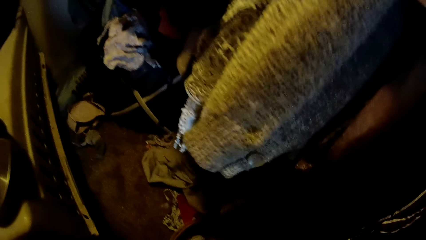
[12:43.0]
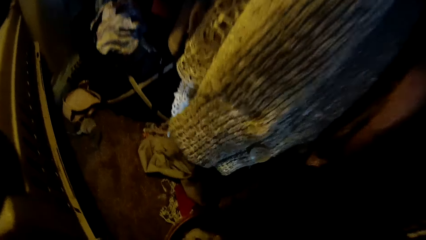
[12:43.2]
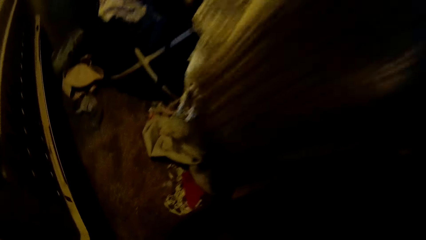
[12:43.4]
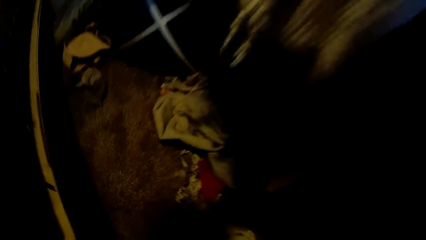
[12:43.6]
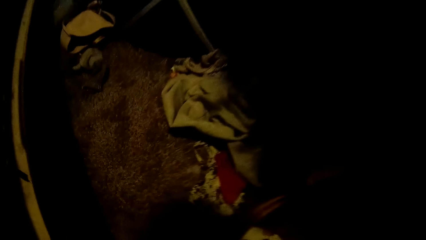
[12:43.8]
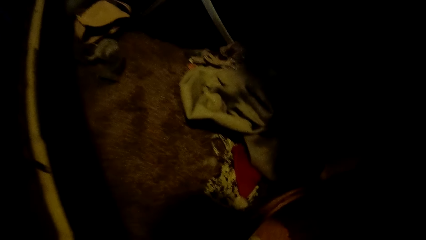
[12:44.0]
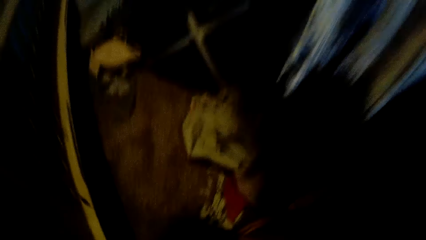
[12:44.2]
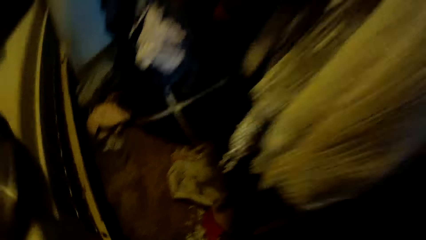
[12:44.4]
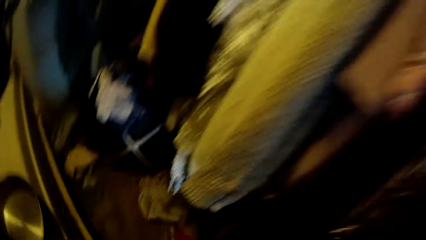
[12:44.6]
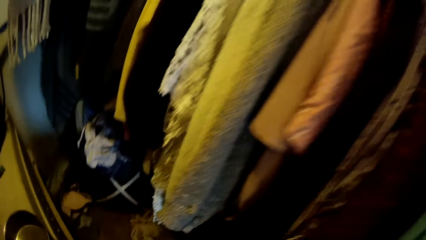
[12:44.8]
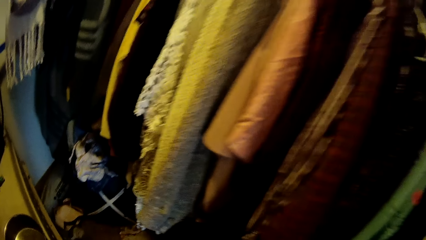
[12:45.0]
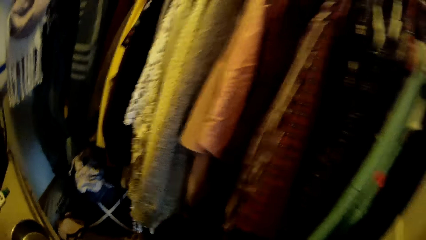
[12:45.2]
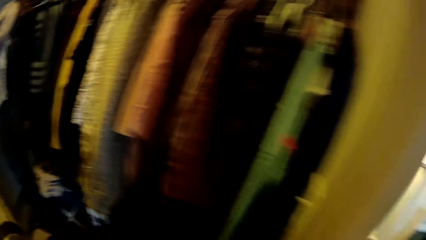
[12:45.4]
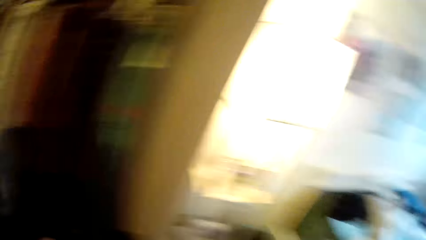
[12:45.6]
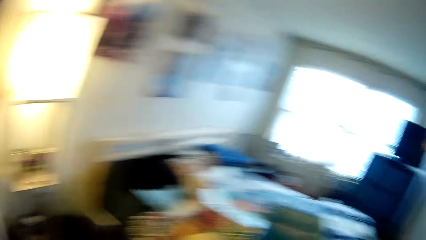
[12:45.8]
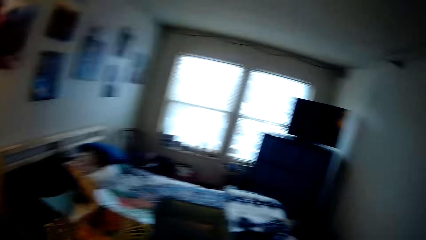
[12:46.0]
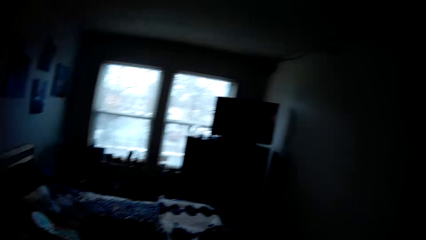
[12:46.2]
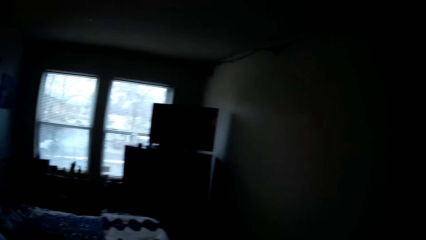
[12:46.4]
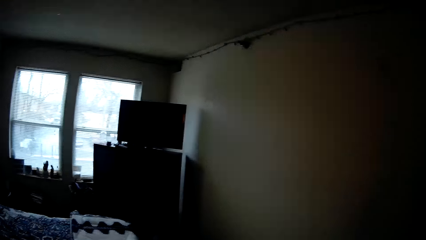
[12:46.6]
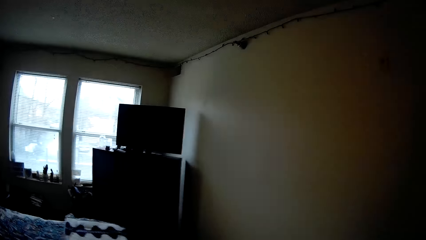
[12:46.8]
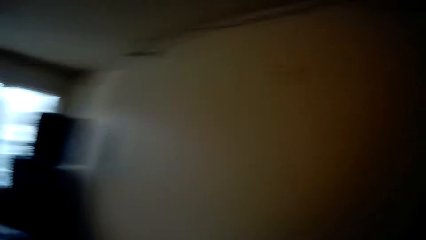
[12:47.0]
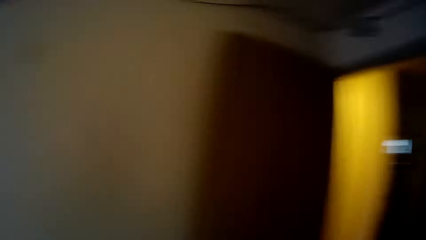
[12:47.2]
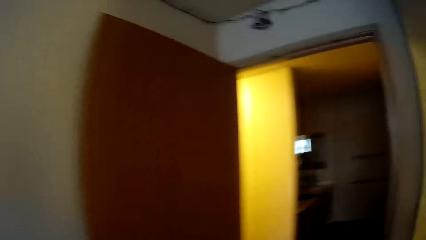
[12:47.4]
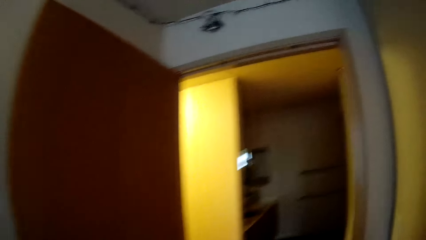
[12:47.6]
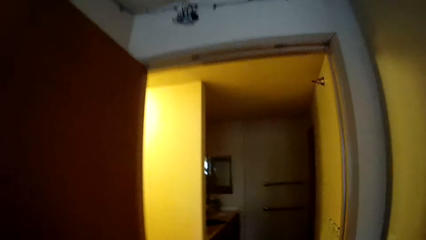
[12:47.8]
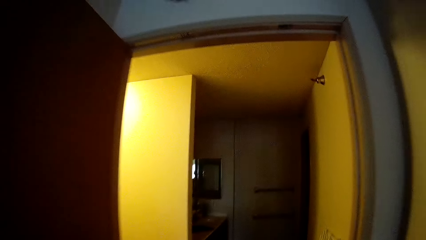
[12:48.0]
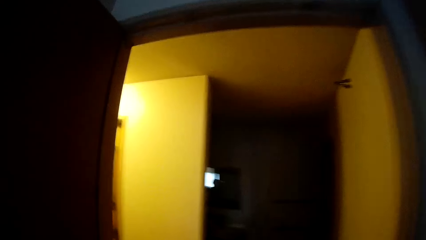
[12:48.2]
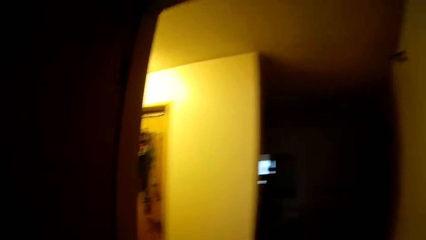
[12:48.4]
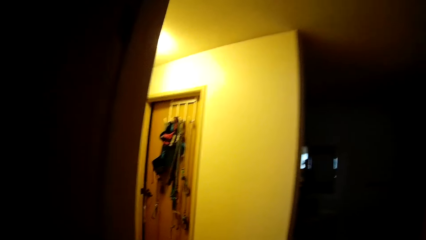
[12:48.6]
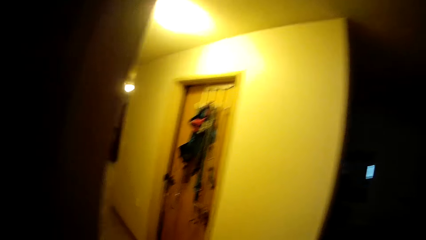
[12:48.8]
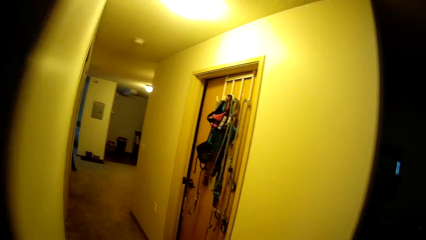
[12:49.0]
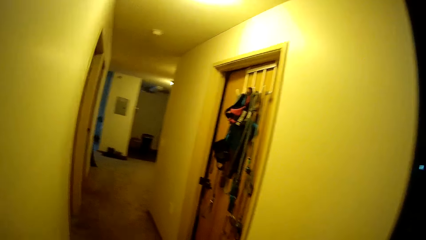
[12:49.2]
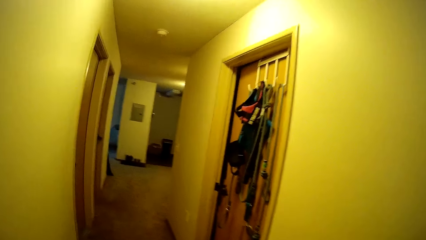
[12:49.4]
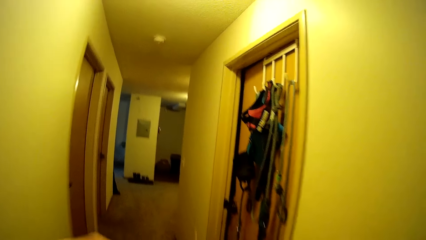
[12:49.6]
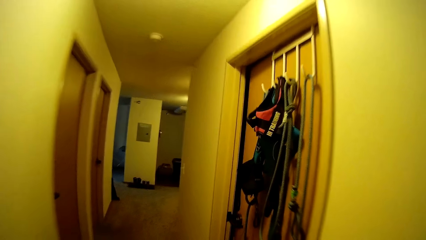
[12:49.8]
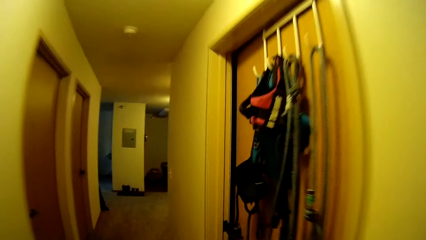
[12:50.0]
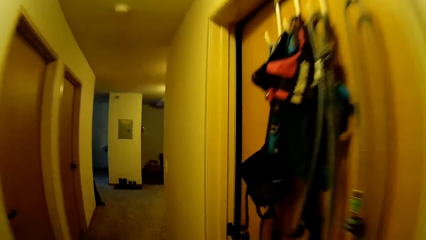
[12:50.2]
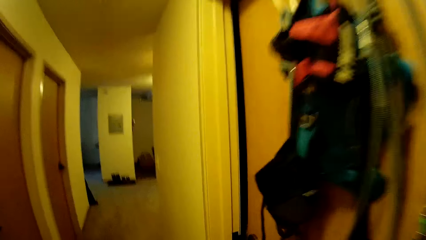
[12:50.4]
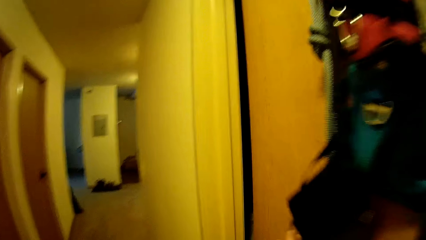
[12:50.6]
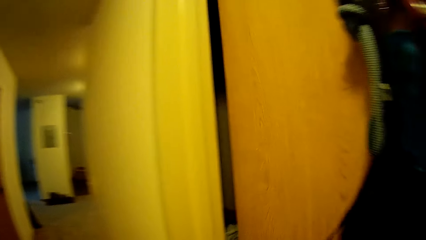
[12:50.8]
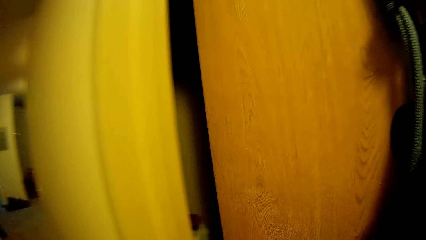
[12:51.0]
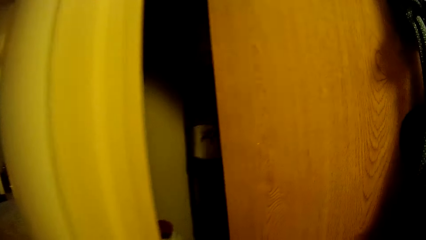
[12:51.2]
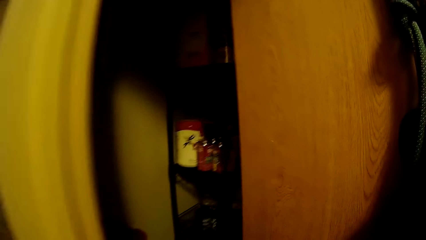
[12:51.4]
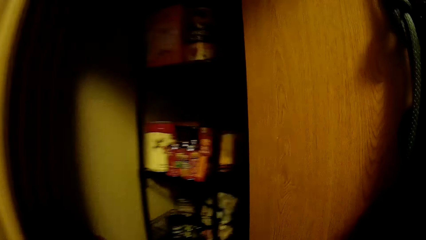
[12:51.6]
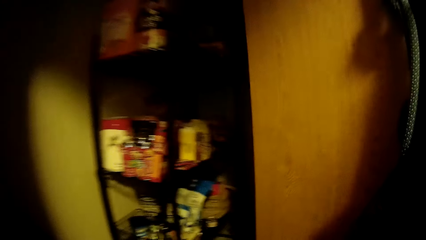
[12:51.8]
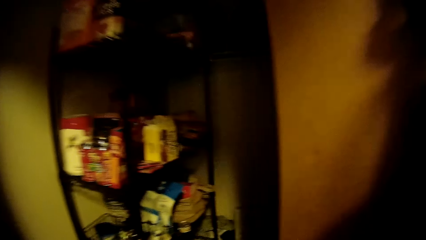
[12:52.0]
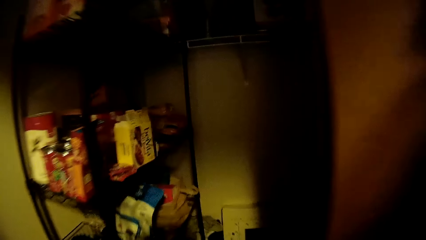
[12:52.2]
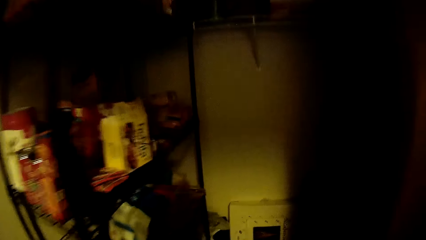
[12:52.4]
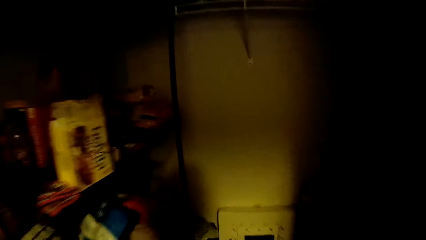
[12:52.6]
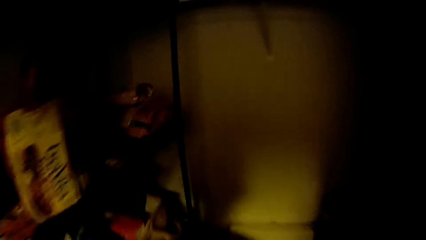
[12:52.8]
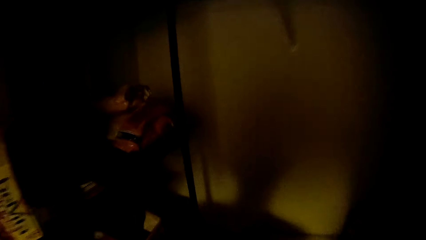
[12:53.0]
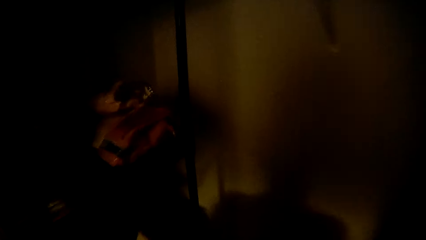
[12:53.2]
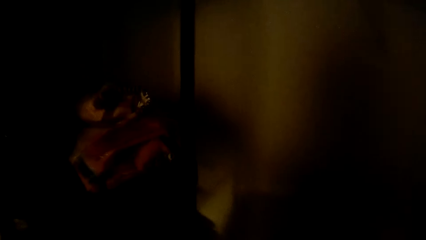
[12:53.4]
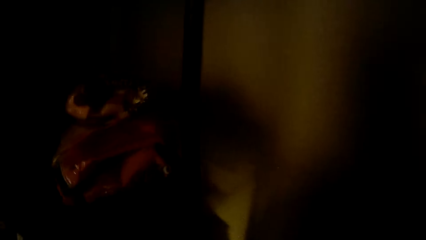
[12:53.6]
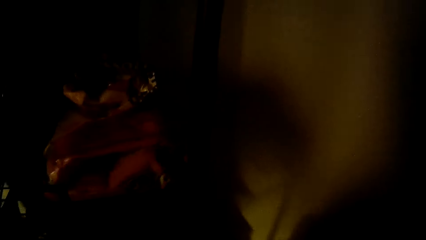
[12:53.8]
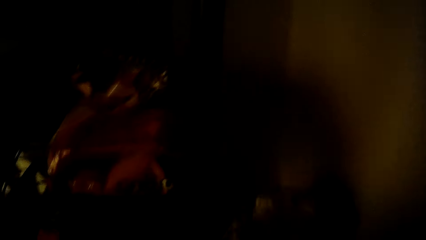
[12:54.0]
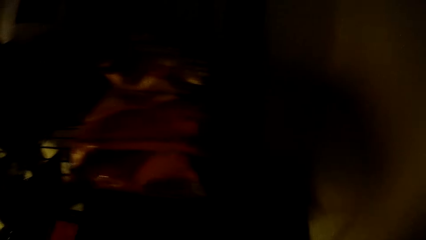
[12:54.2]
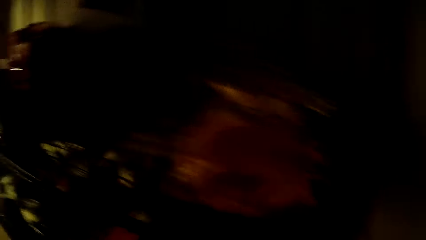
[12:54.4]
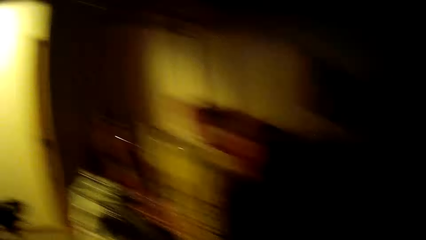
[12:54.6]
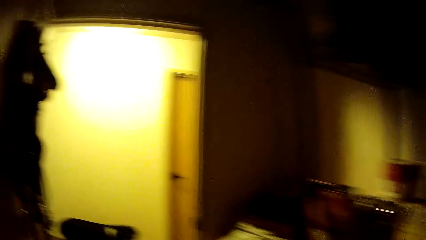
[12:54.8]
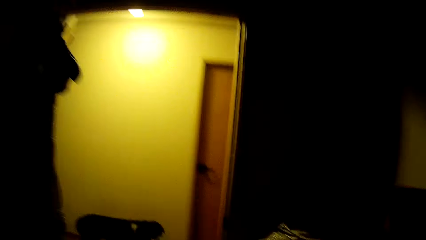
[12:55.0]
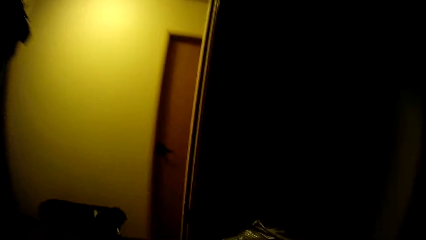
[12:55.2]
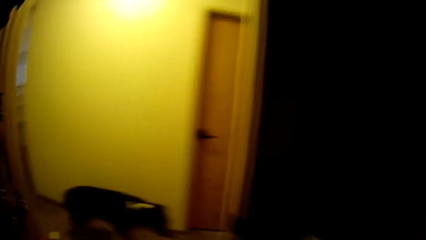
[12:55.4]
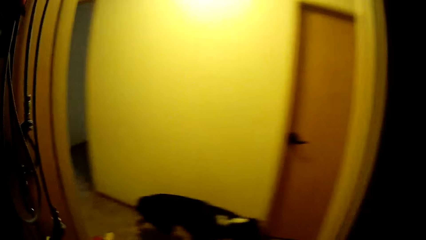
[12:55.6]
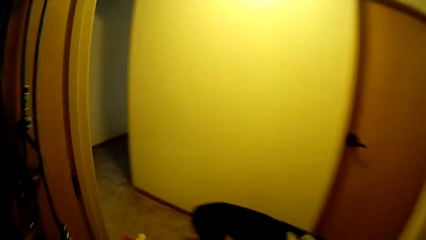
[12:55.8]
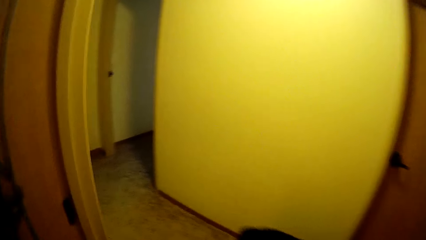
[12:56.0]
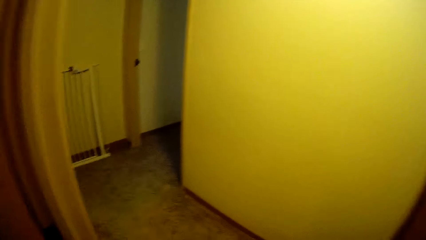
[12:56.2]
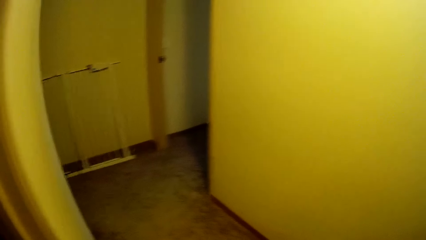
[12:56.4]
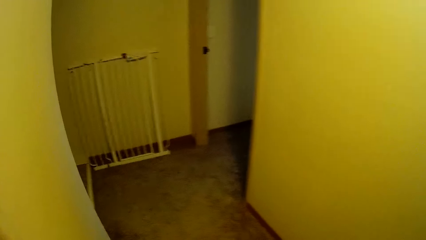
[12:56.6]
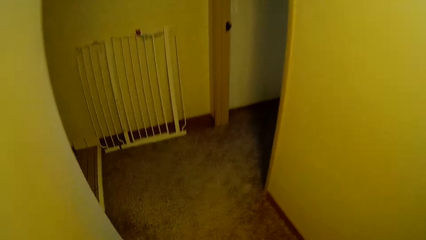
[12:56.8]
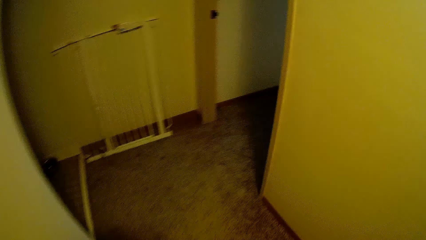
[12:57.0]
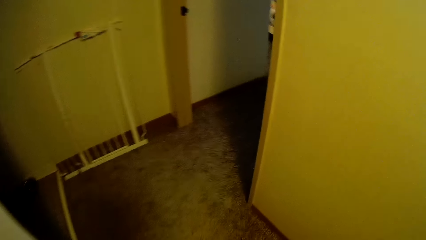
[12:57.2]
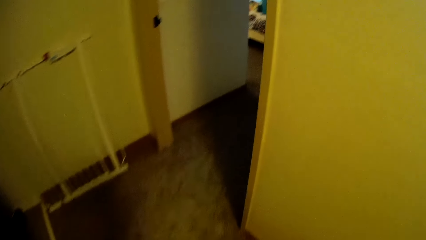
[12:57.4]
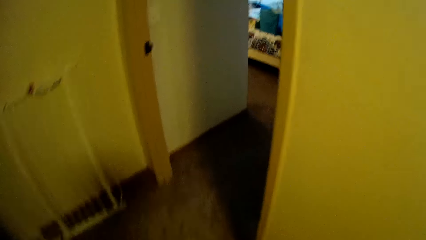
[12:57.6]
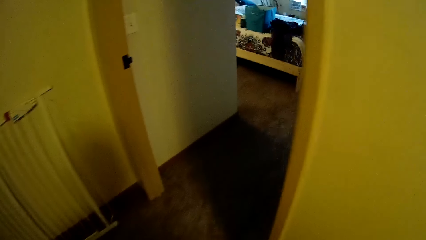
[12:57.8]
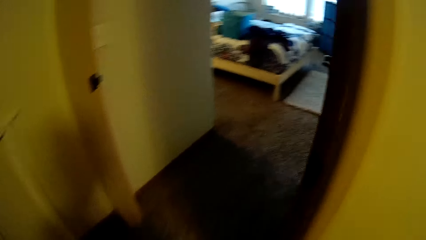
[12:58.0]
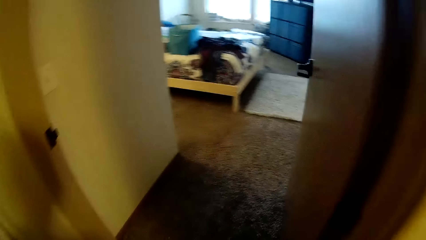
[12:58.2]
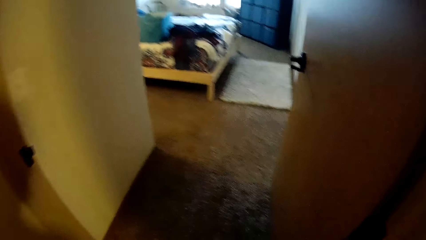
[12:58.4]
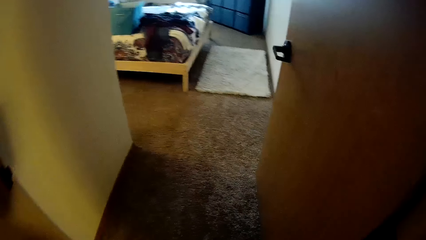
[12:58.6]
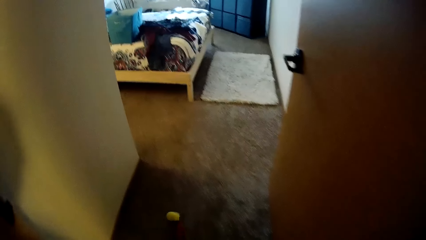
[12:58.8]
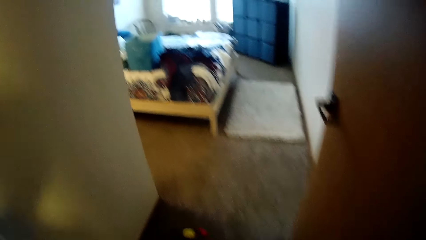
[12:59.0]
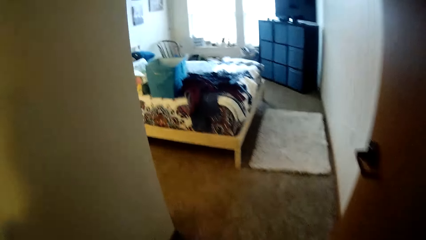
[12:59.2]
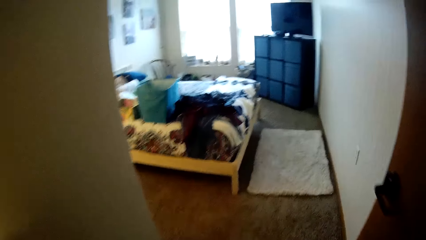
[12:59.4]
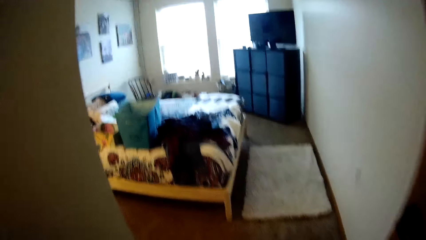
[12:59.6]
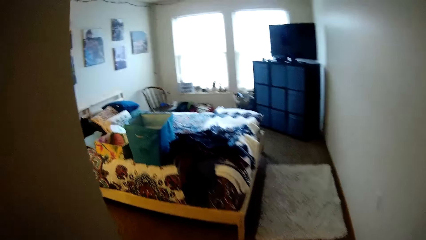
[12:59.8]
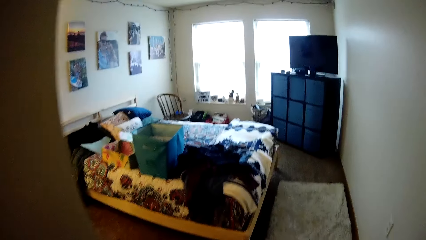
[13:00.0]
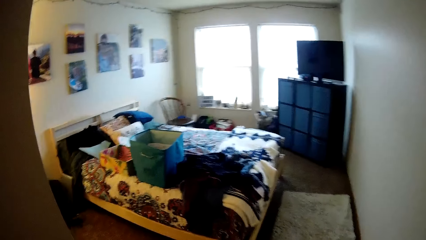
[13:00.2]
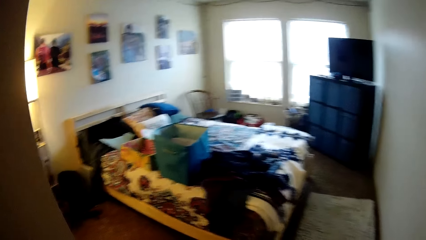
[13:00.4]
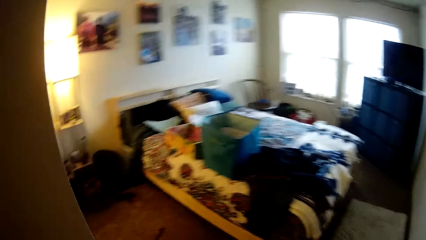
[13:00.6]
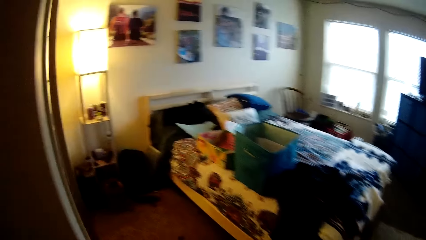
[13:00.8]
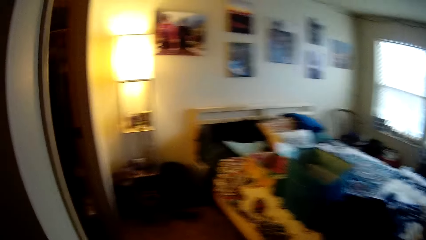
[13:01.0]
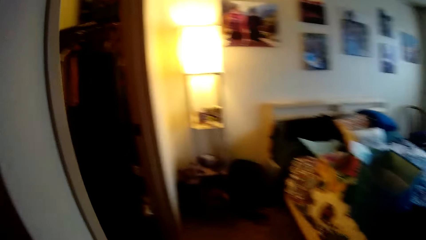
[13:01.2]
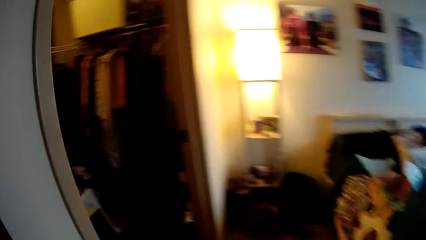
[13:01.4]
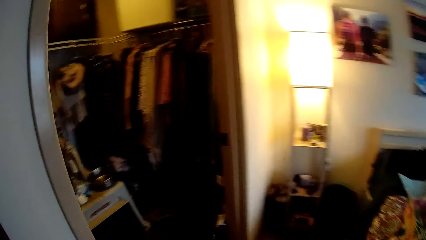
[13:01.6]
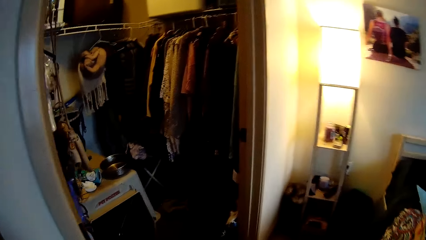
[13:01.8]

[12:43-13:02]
The camera wearer walks. She opens a door with her right hand. She slides the door. She drops the cloth on a rack with her right hand. She walks.
